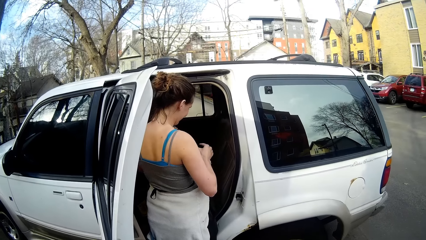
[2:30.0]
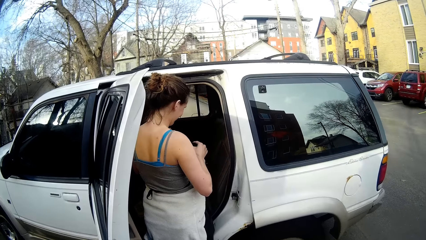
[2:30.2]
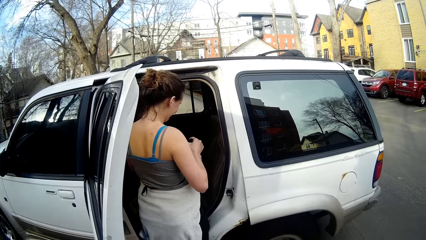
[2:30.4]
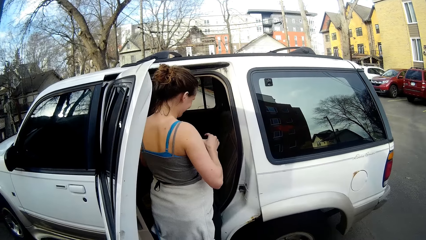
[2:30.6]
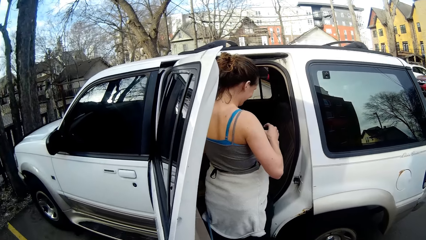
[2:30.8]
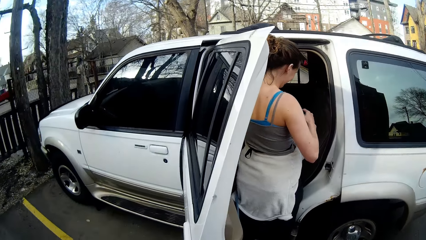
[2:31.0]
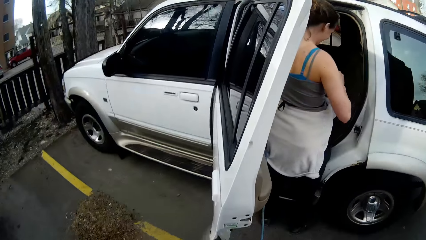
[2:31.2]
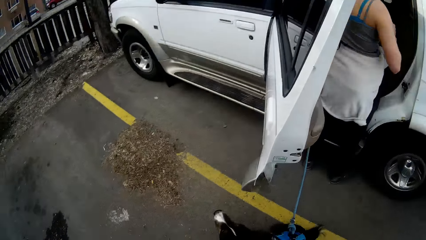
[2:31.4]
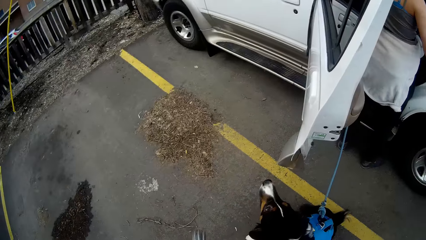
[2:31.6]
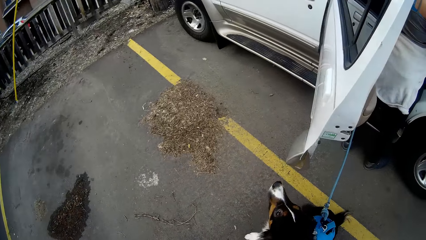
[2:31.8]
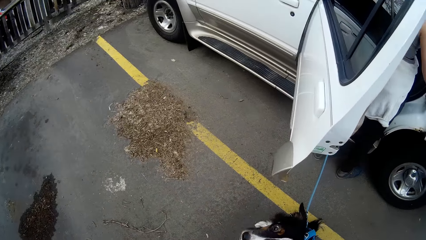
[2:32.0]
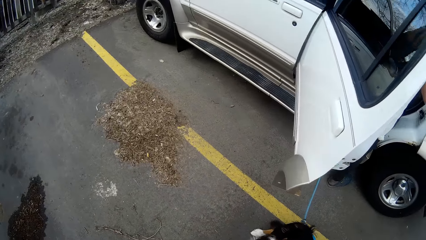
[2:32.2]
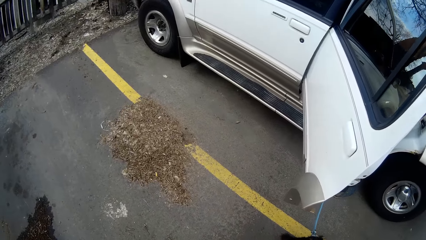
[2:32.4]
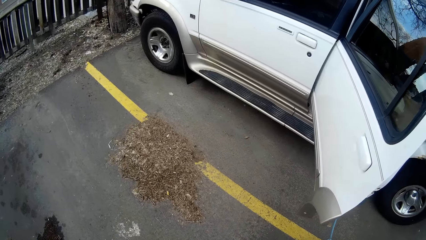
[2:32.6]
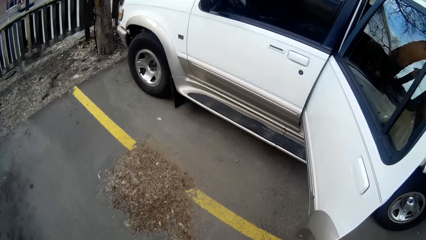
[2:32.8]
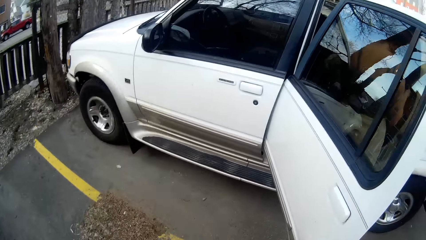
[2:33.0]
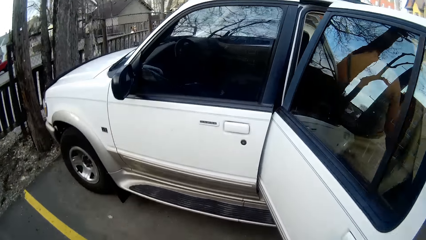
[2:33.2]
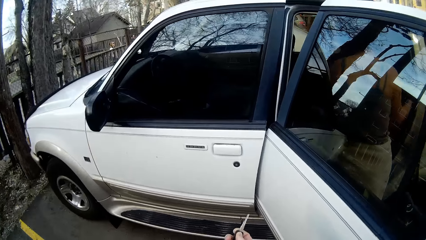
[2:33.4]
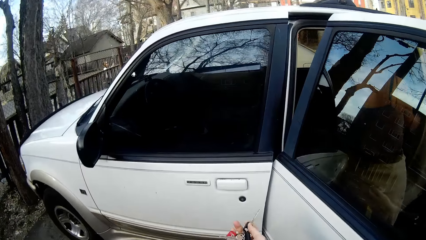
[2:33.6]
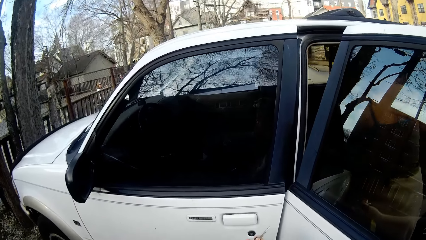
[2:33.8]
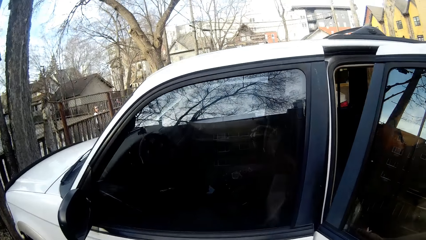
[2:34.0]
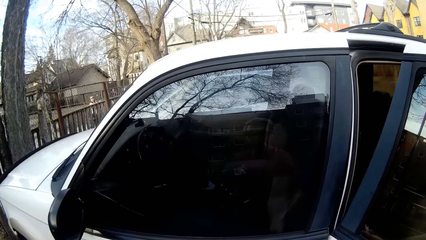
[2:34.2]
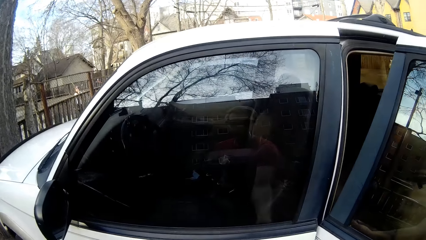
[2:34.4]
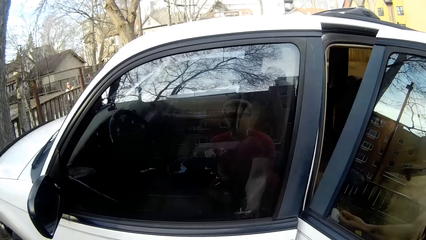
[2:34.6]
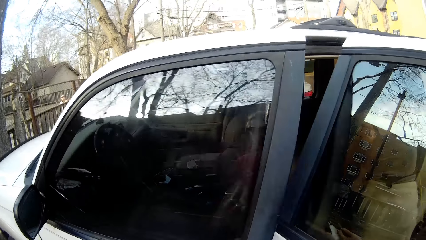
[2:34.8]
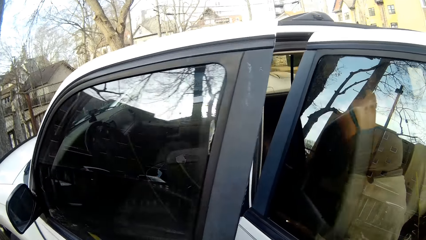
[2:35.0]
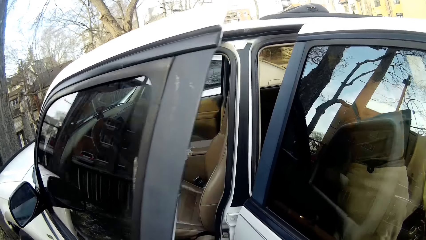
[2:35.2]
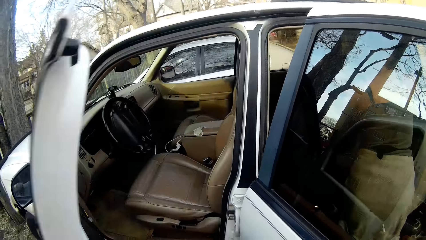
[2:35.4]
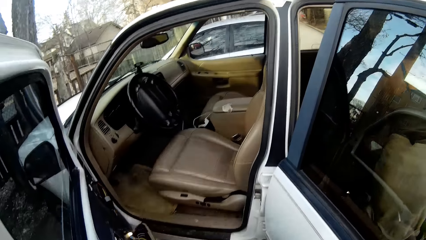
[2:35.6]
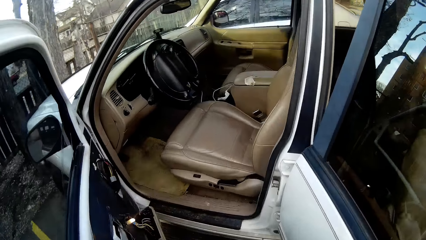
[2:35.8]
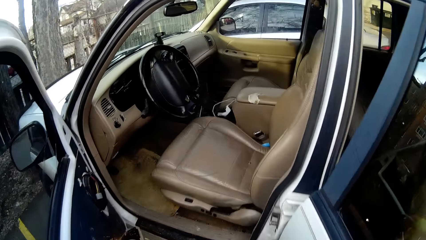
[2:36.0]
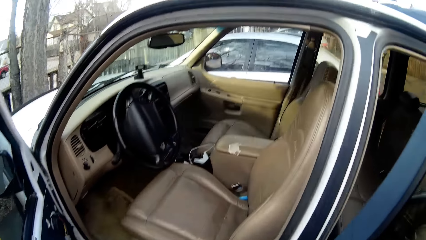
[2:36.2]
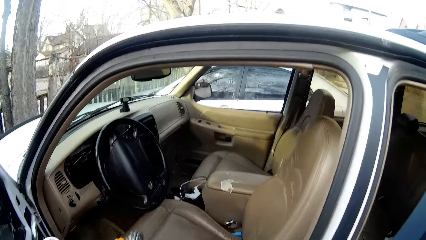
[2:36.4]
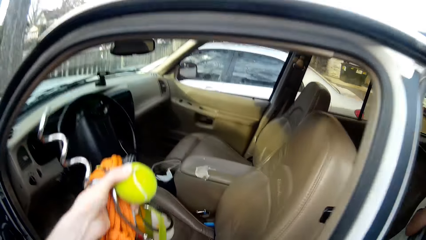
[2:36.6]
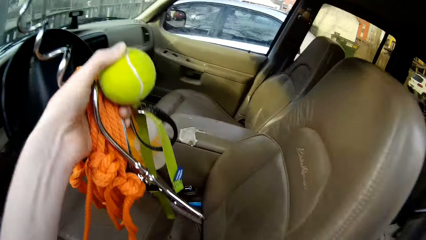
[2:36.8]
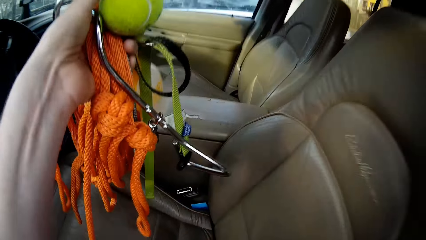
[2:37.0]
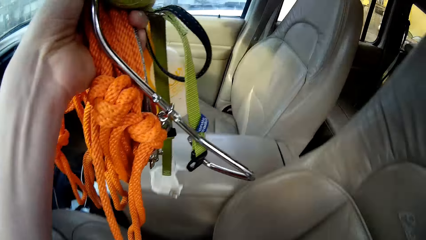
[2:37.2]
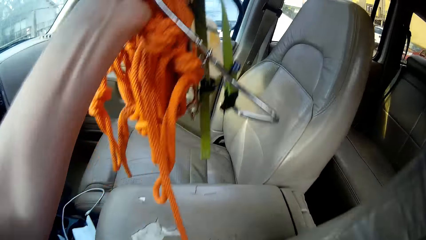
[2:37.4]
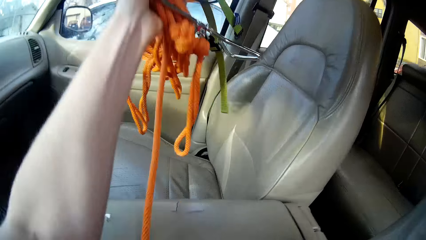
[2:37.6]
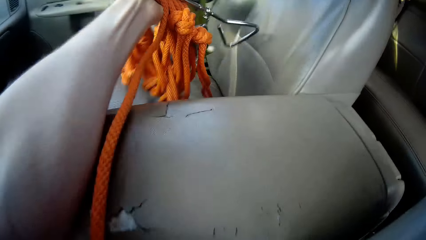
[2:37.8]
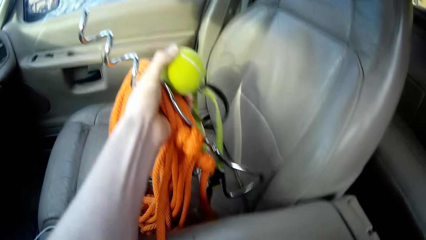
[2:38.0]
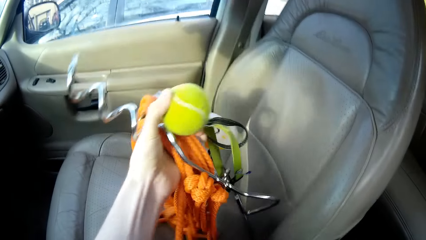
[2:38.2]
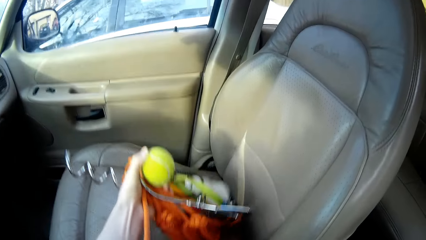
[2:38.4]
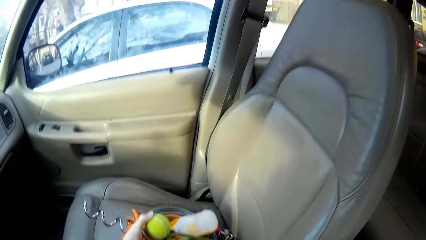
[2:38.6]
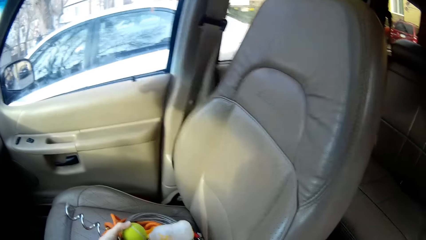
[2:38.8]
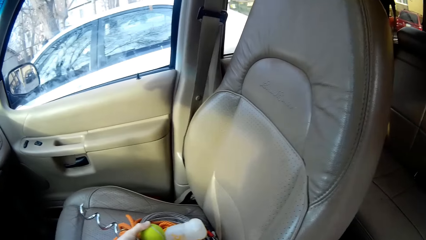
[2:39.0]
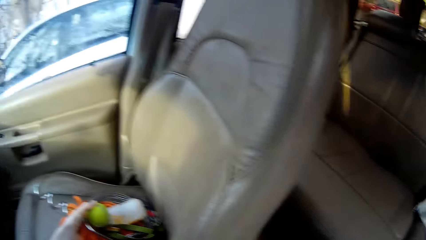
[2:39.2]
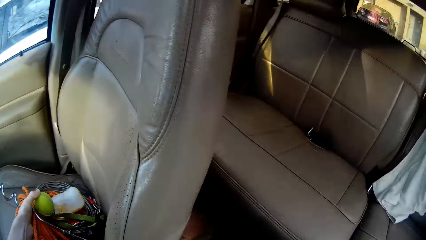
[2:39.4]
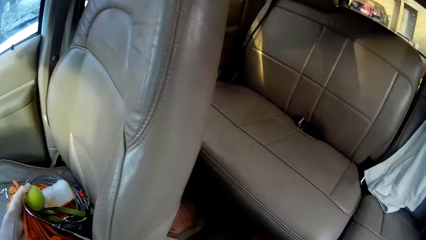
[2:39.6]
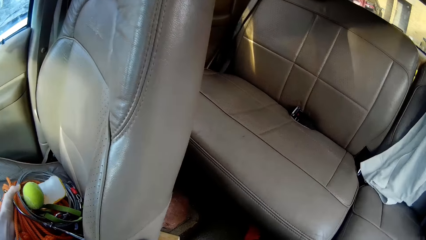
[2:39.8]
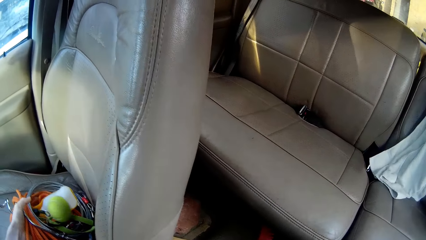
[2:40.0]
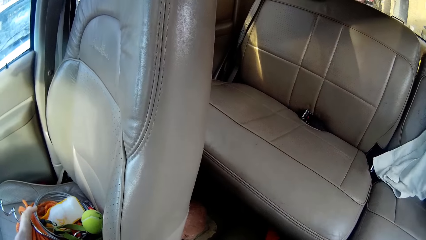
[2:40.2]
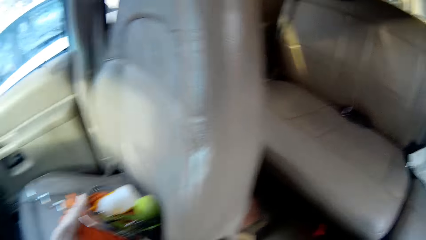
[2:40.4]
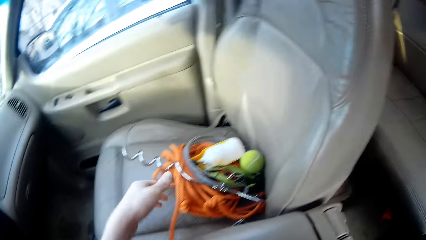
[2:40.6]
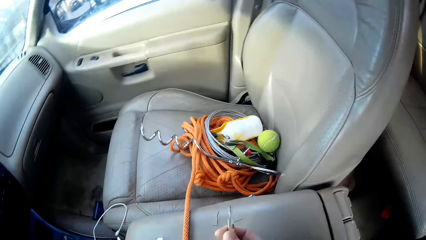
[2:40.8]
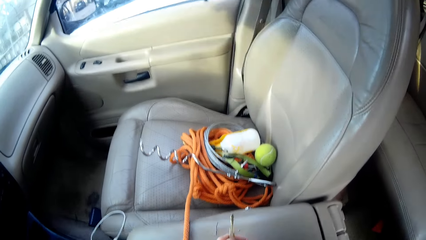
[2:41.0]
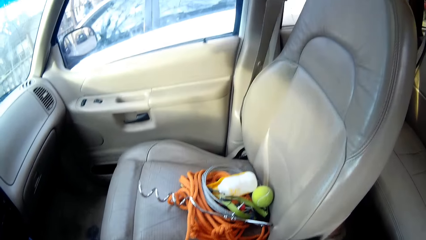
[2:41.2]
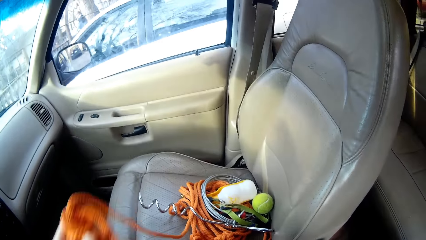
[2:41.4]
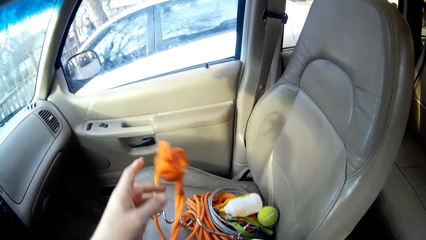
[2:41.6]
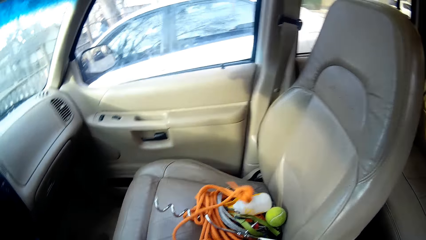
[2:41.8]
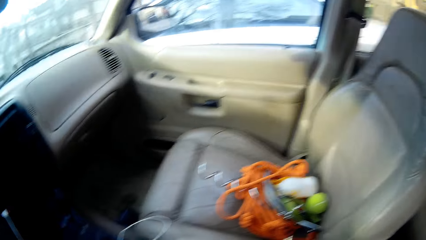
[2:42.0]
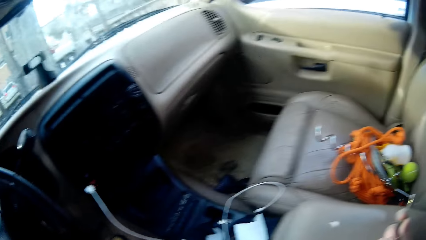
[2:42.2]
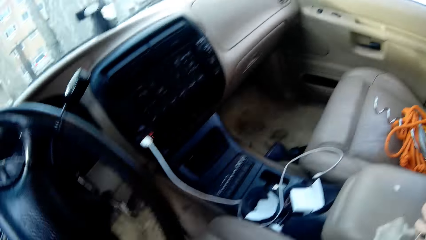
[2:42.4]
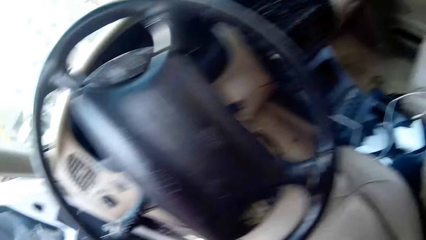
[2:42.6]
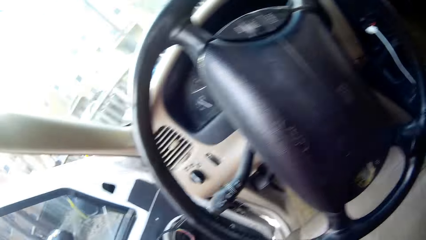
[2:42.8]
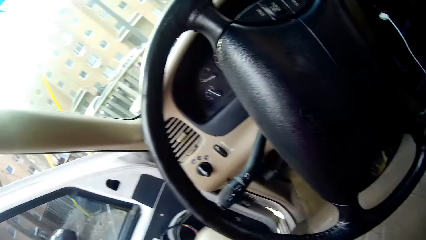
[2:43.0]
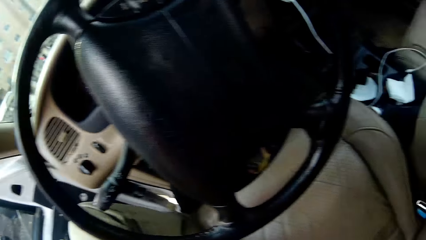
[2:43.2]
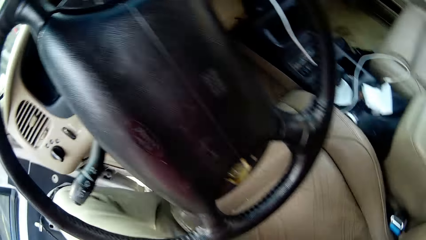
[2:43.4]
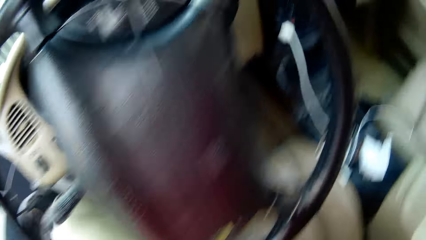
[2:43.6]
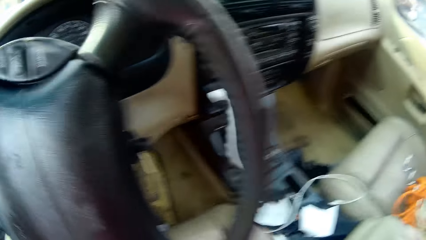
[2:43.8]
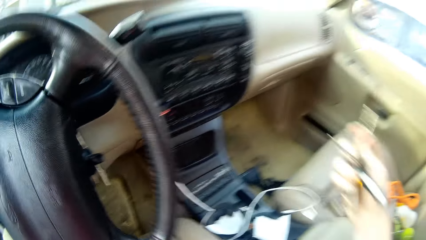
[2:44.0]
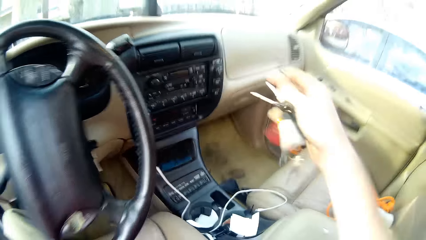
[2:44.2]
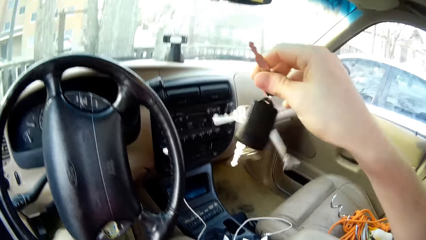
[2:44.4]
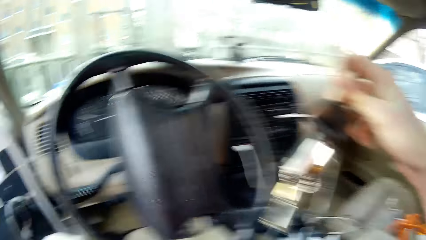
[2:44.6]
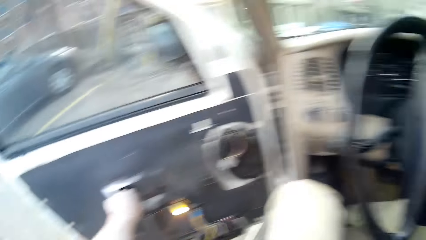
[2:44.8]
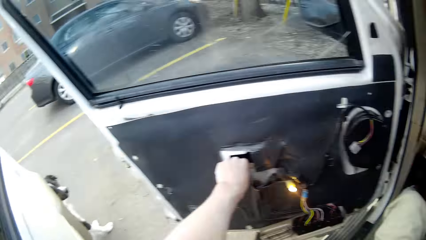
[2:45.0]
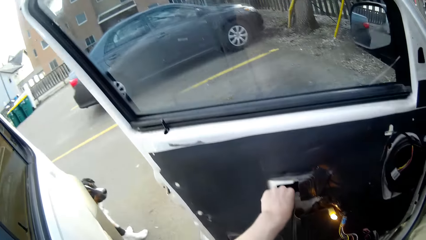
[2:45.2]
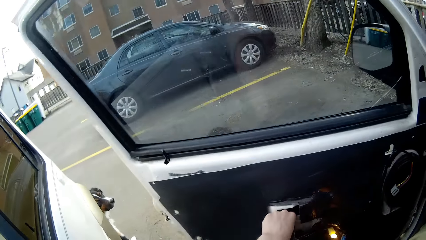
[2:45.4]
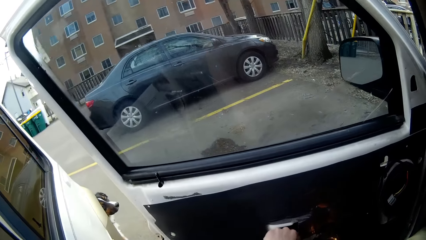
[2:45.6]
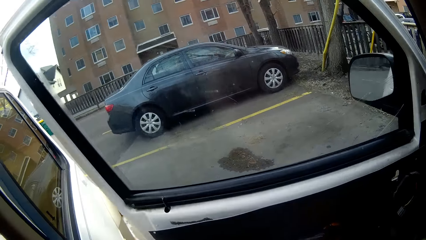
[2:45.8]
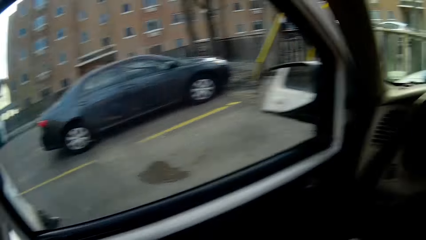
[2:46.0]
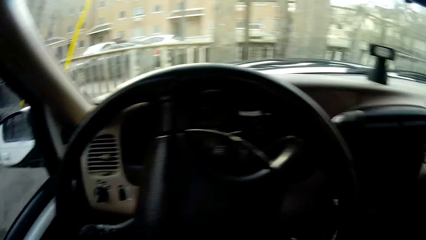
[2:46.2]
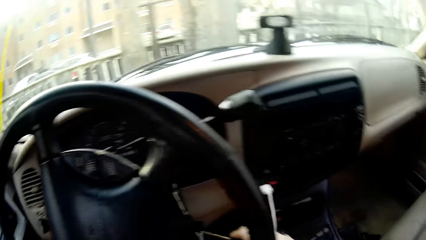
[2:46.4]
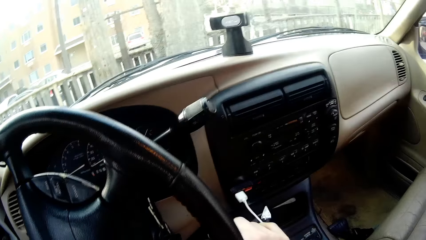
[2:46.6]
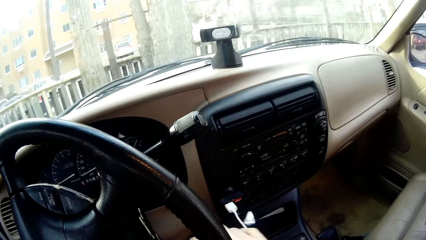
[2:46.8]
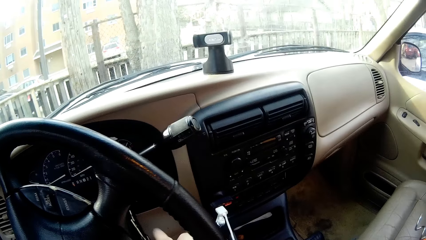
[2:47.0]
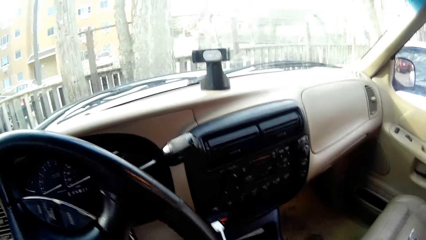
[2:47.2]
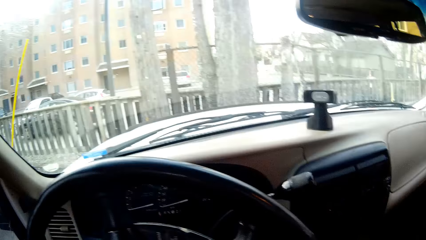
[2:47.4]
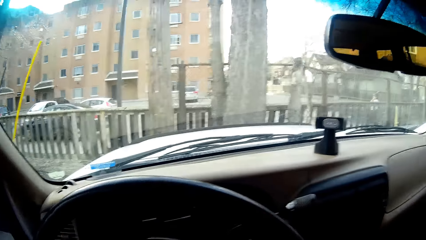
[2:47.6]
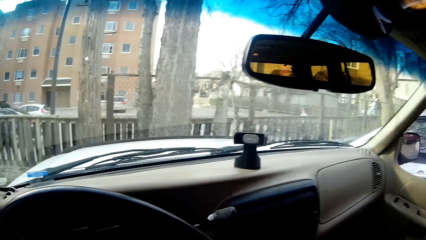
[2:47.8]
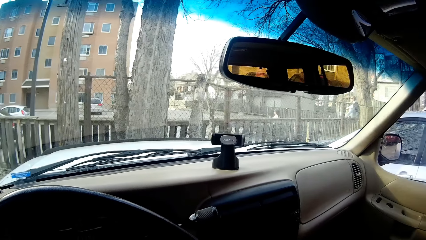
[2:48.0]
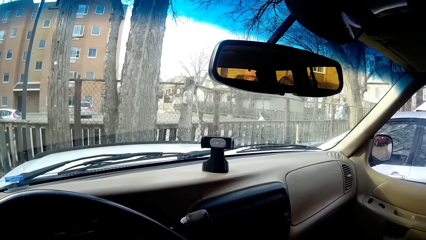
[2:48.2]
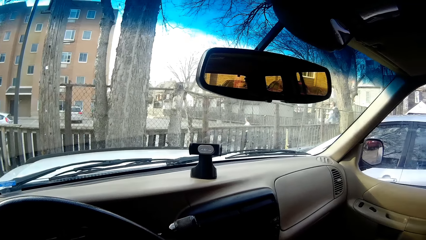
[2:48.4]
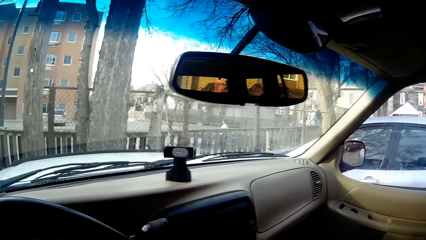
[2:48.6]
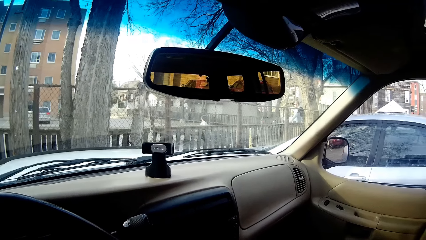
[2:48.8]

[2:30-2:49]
The camera wearer looks around. He walks to the other door of the car. He opens the other door of the car. He places the rope, ball, bottle and metal on the seat. He gets into the car. He closes the door of the car. He starts the car. He places the car keys on the ignition. He looks around.
